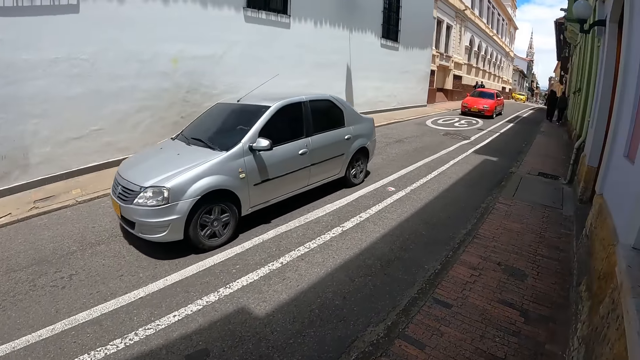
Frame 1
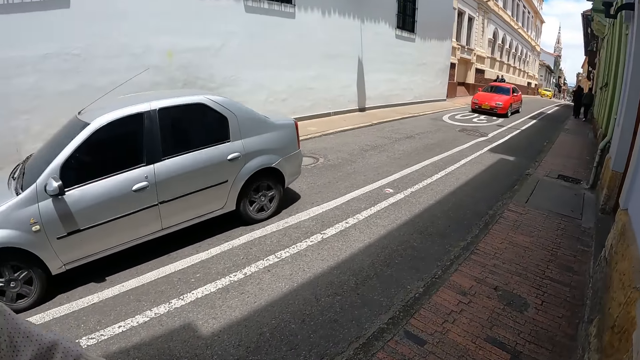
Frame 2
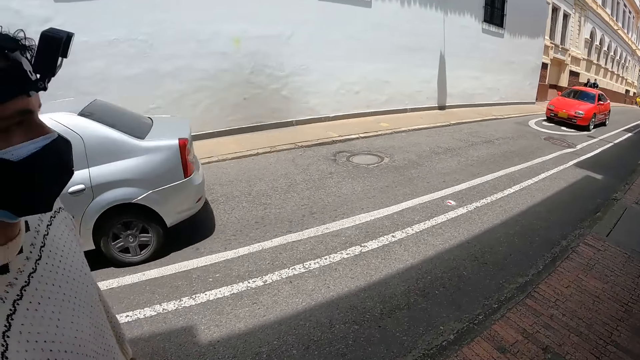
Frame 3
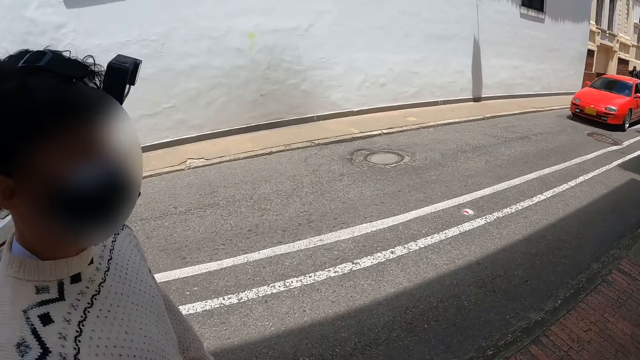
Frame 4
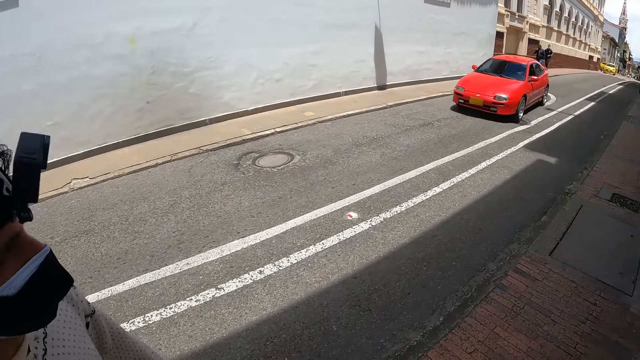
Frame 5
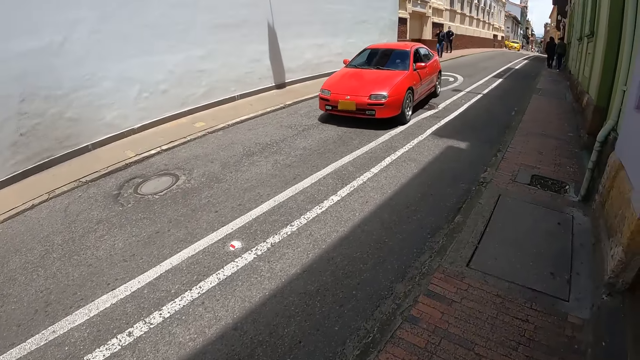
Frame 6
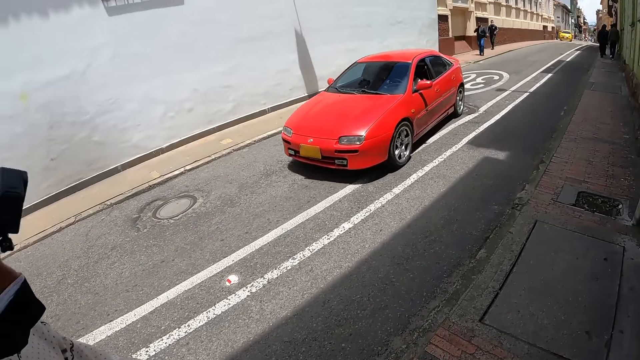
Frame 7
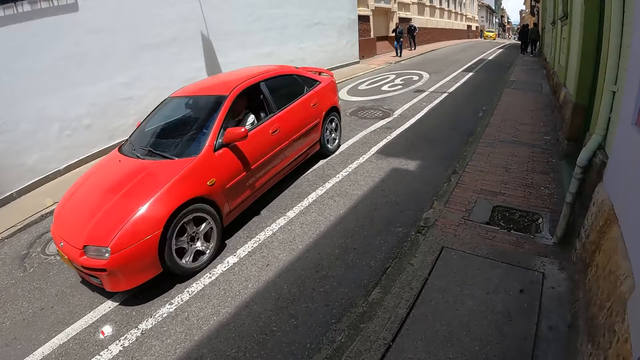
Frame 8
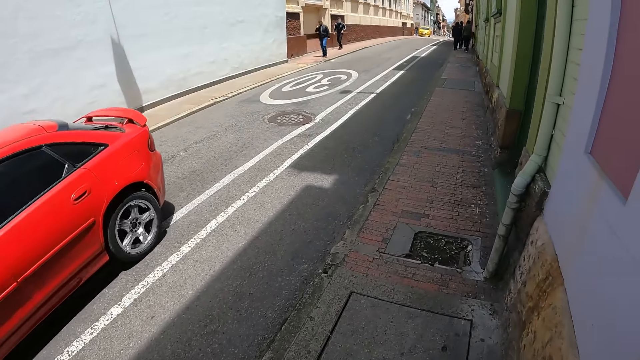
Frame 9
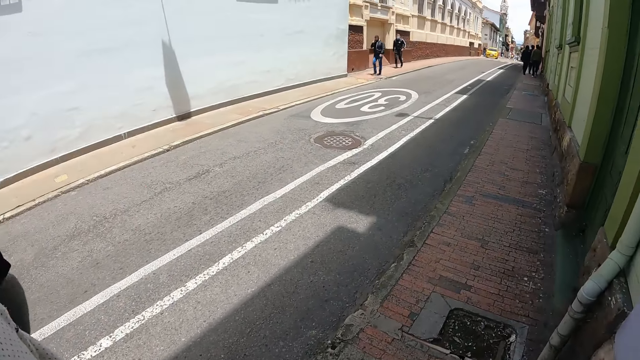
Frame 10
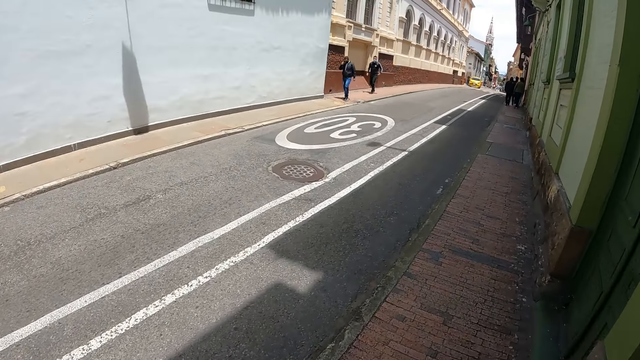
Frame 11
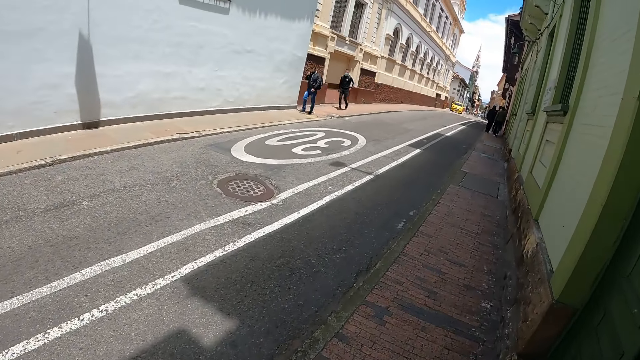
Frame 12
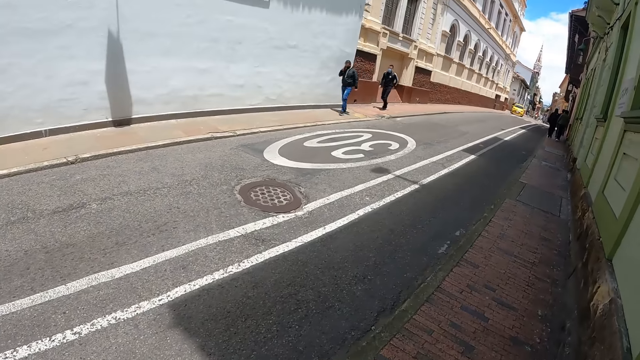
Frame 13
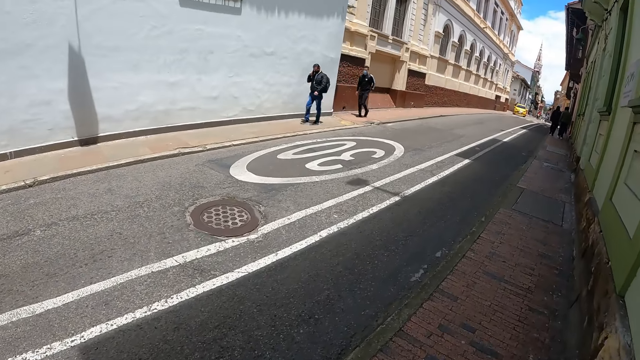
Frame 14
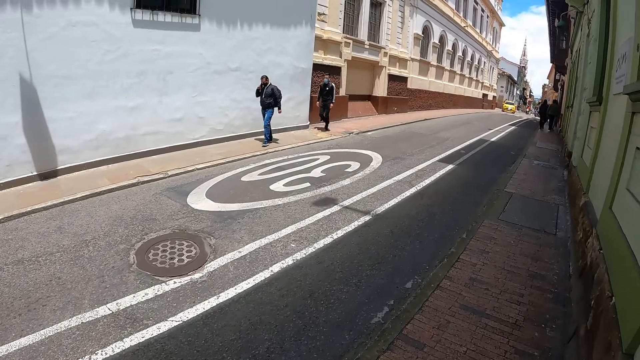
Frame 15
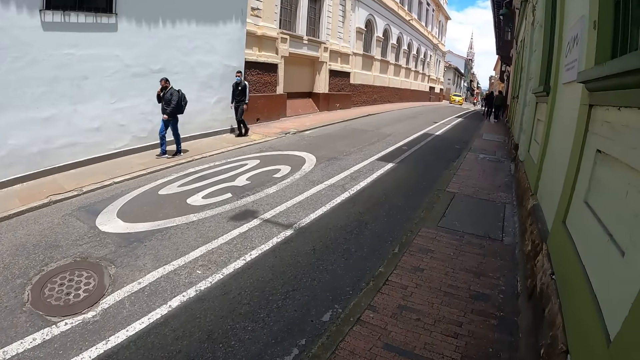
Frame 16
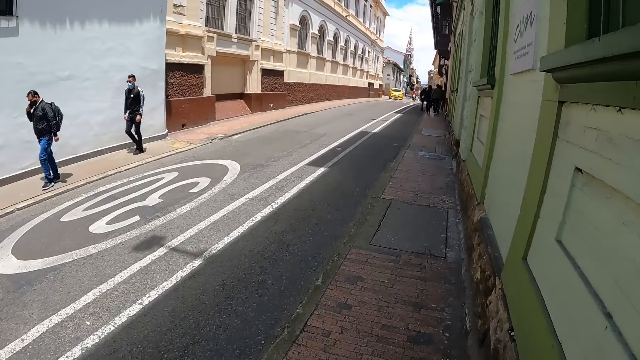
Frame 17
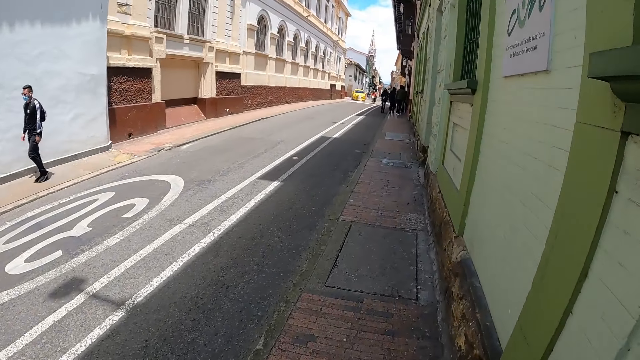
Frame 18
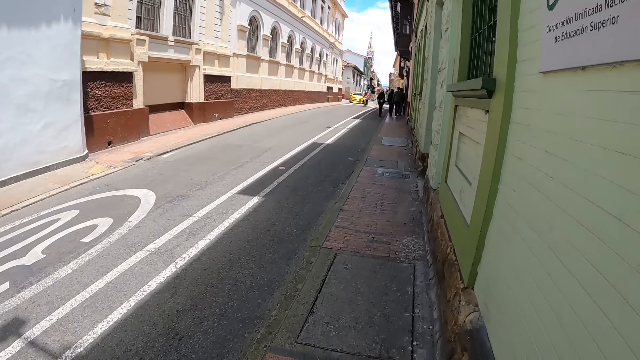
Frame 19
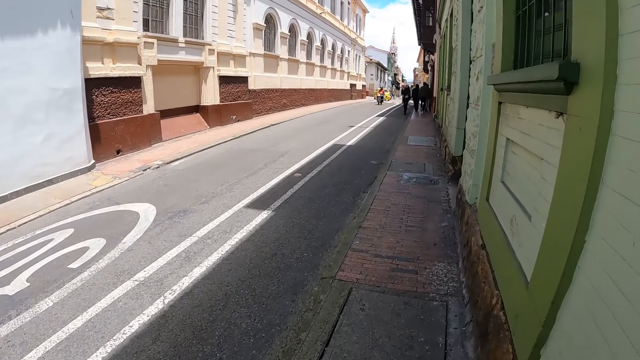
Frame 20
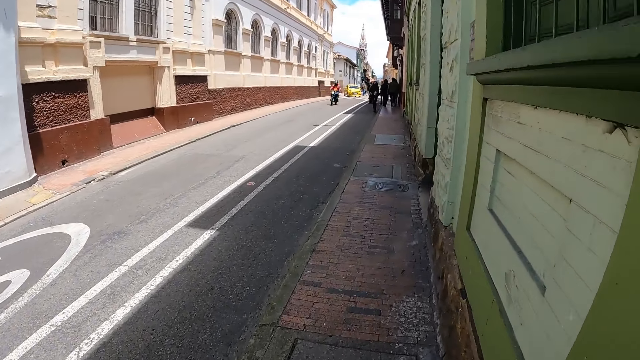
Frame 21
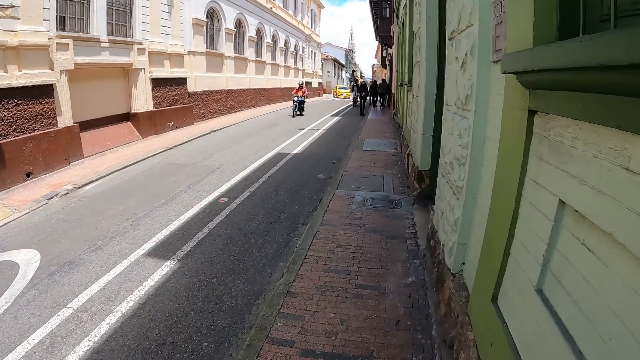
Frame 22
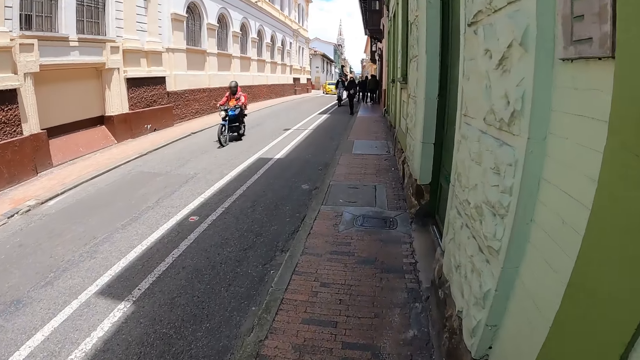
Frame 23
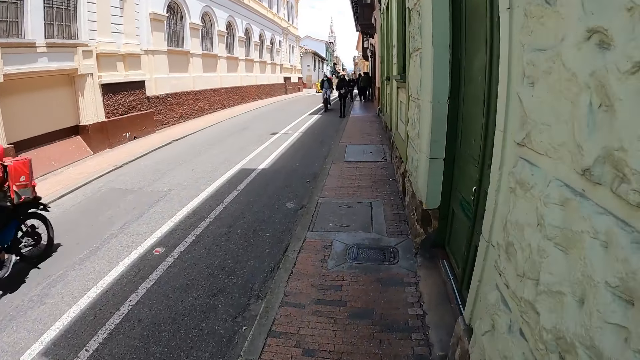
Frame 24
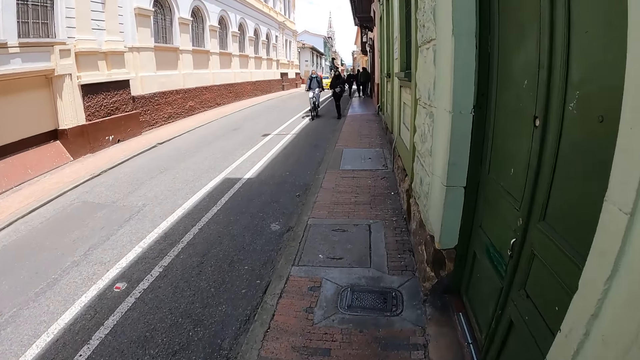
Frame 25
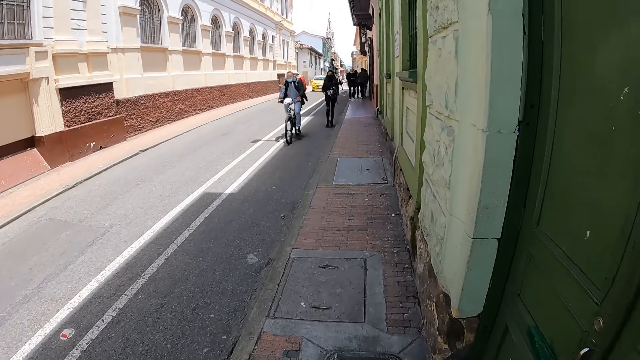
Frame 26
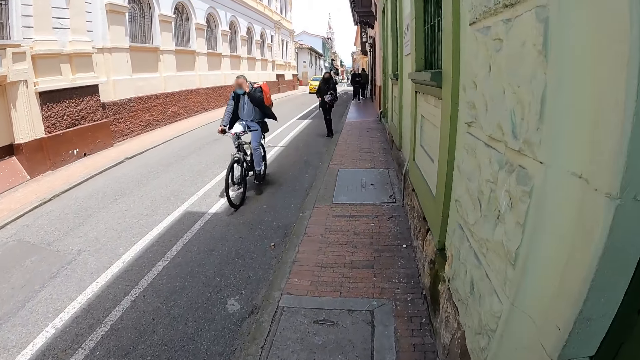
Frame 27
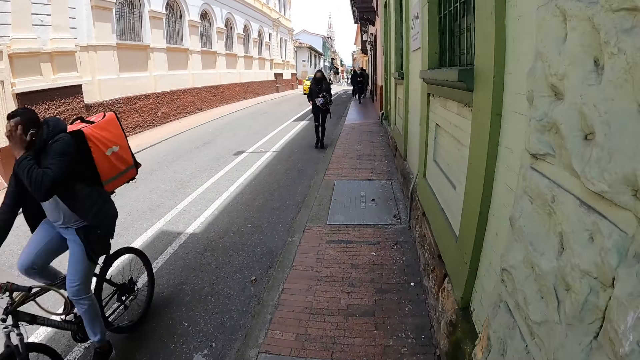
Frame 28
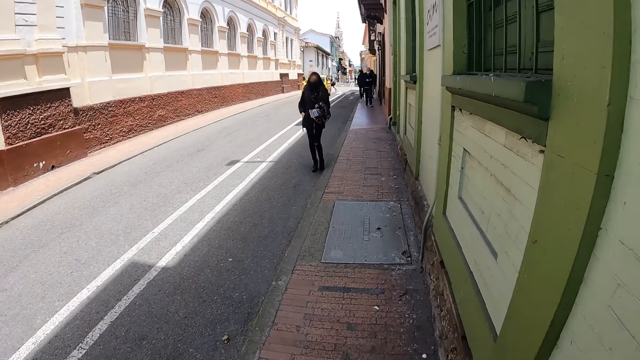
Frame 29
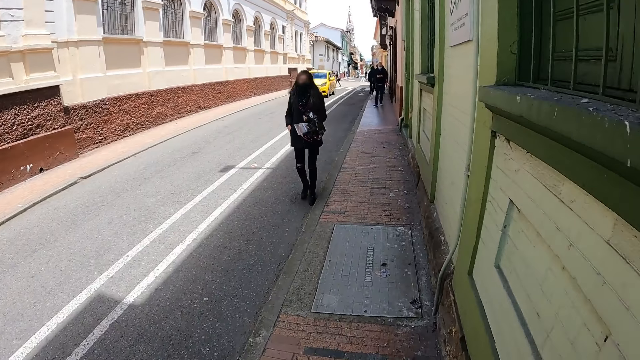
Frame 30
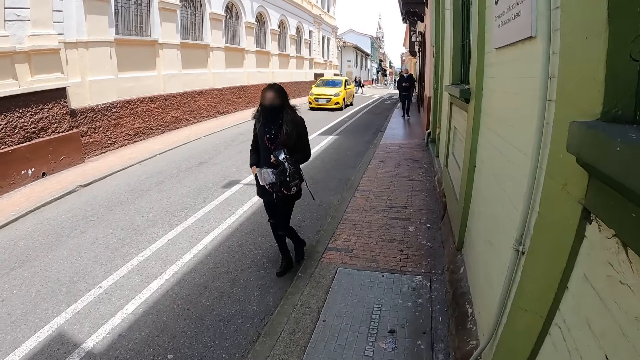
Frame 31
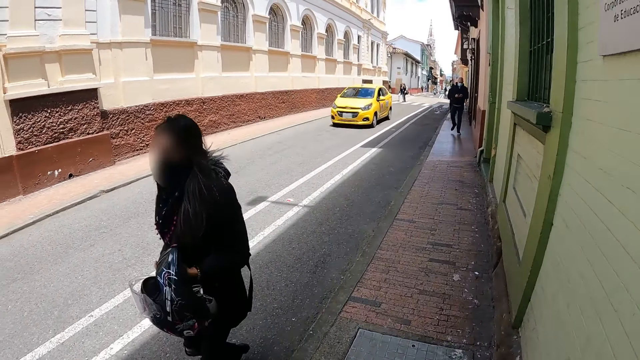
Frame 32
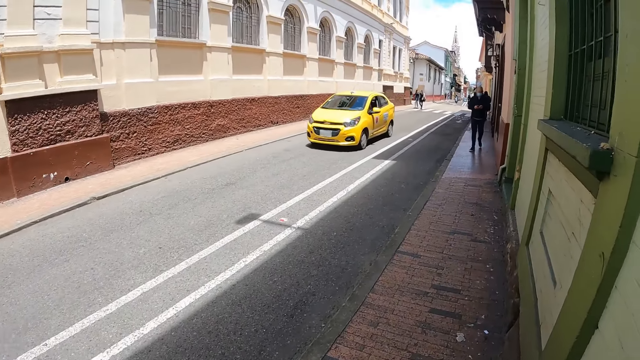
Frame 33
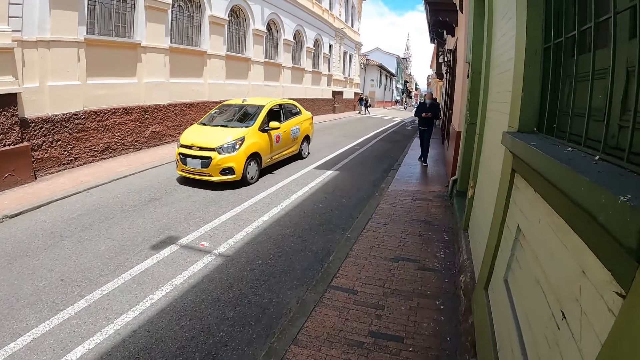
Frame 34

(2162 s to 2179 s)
The camera wearer looks at the car on the road. They converse with the man. They look at the man. They look at the car on the road. They walk on the pavement. They look at the pedestrians on the pathway. They walk on the street pathway. They look at the motorcyclist with the motorbike on the road.

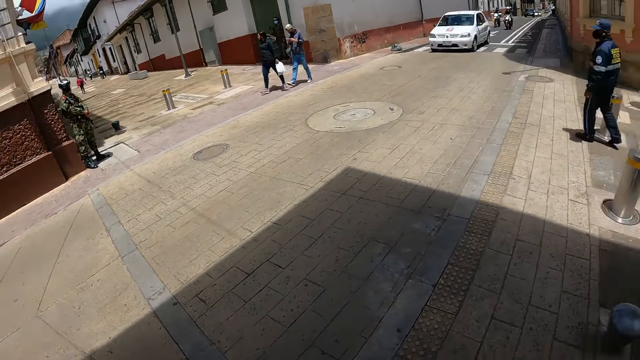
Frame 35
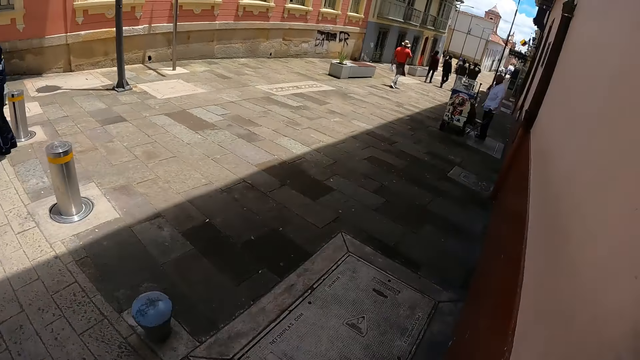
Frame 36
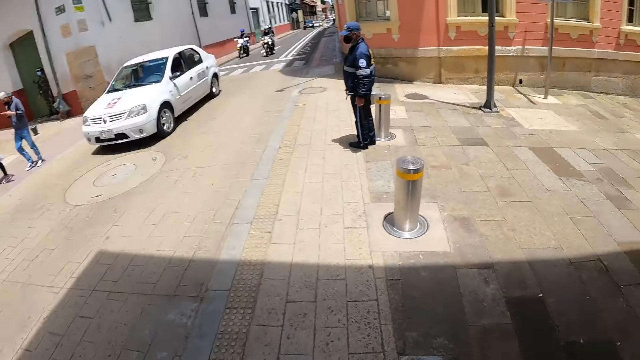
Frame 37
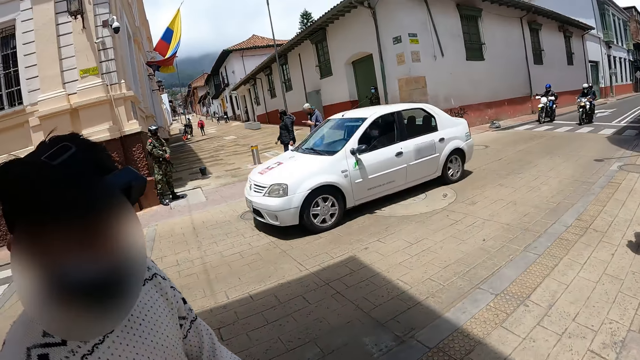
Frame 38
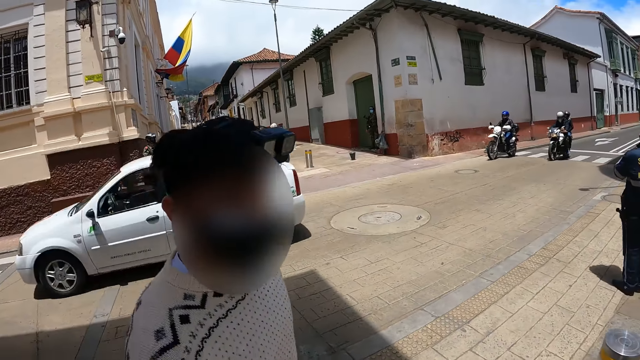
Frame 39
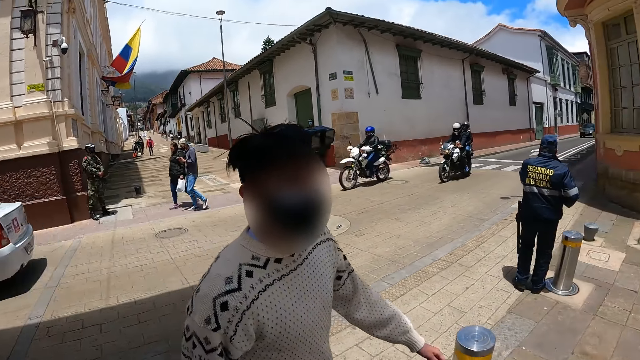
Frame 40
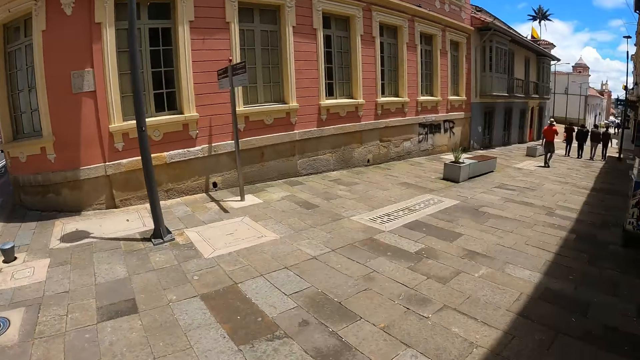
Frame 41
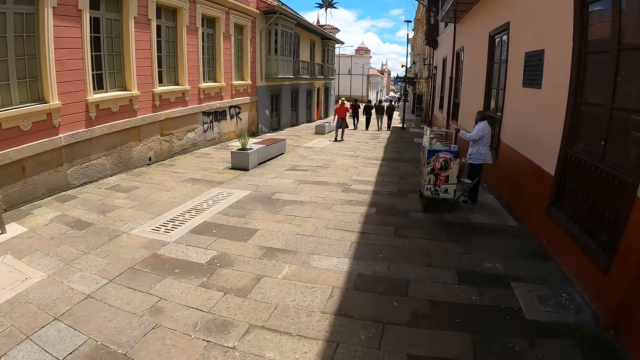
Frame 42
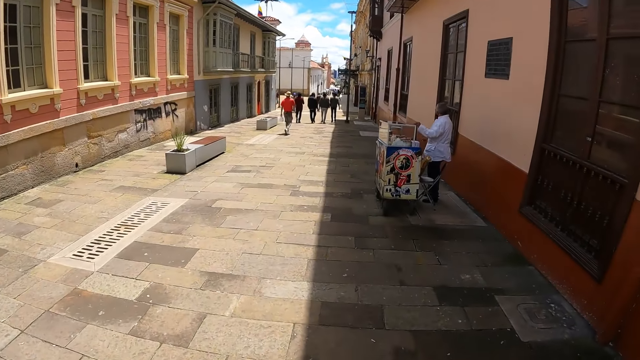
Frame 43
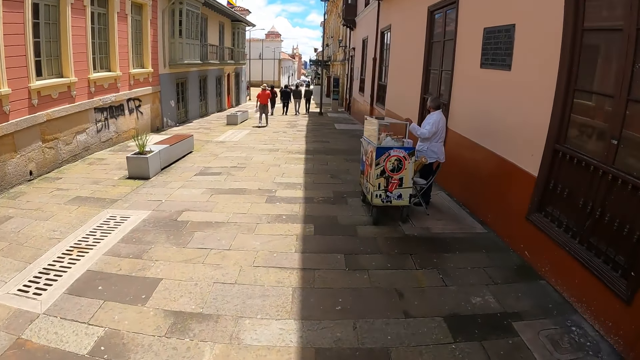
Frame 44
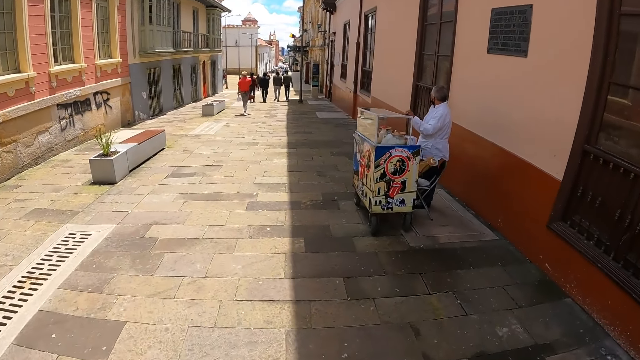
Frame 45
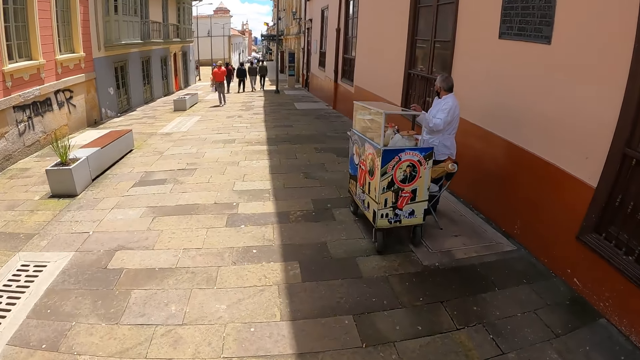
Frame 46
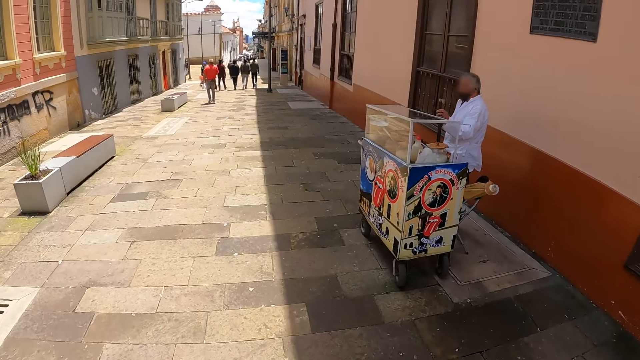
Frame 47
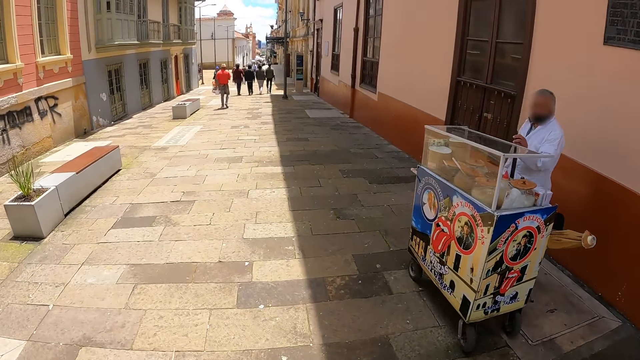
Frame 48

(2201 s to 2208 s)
The camera wearer interacts with a man. They walk along the street.
